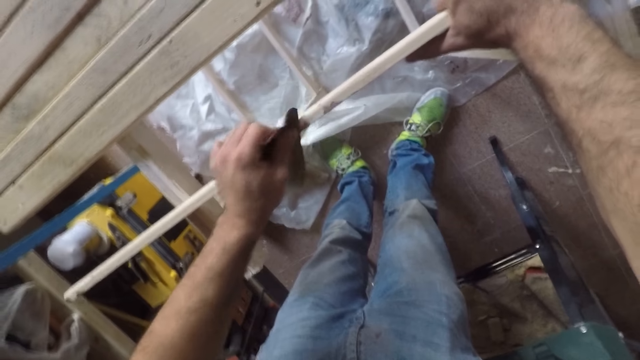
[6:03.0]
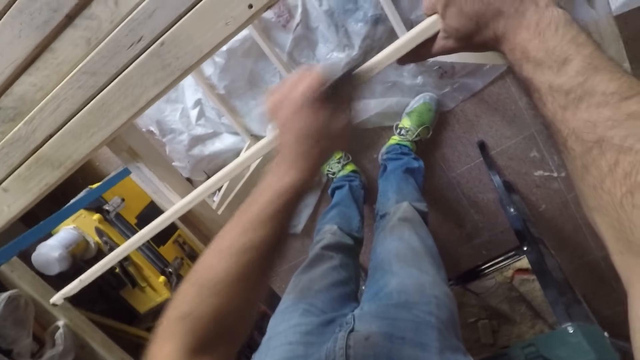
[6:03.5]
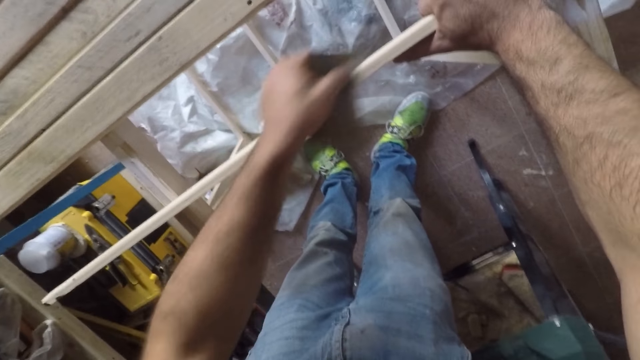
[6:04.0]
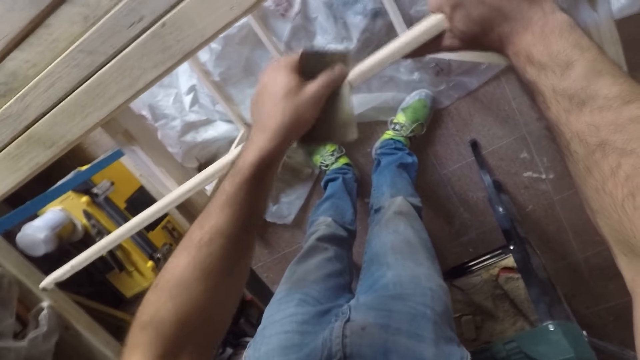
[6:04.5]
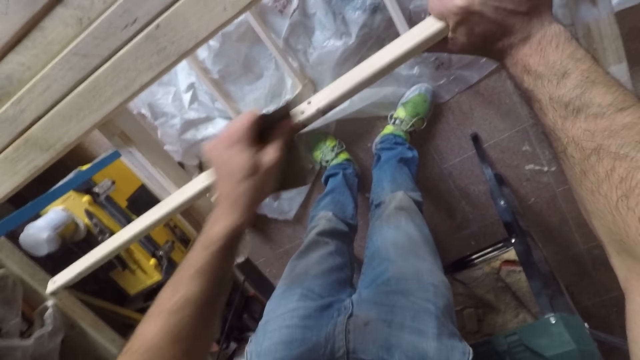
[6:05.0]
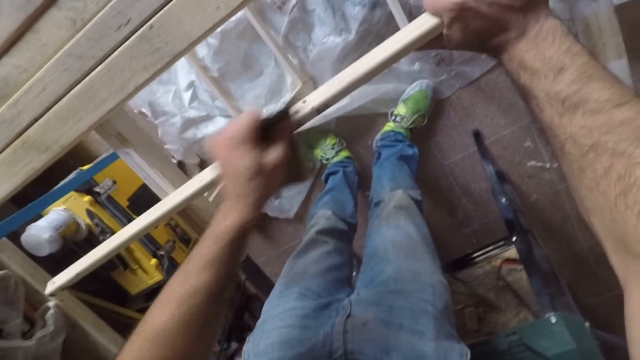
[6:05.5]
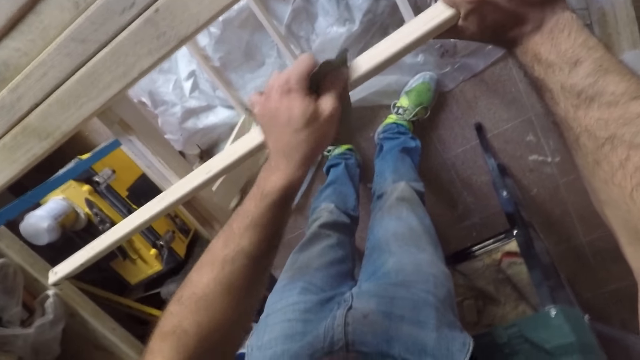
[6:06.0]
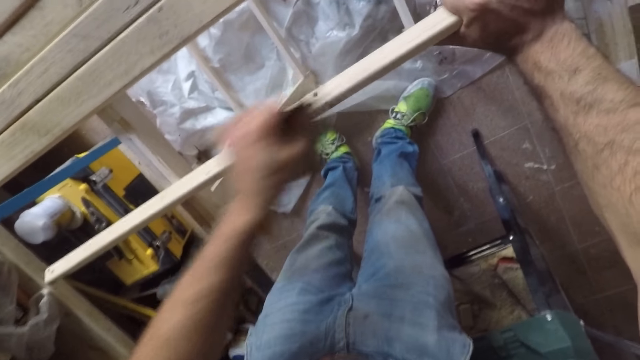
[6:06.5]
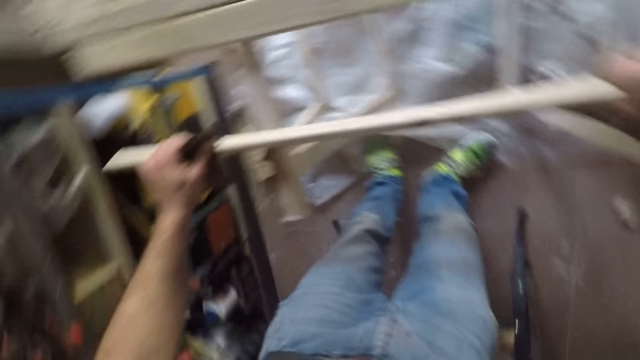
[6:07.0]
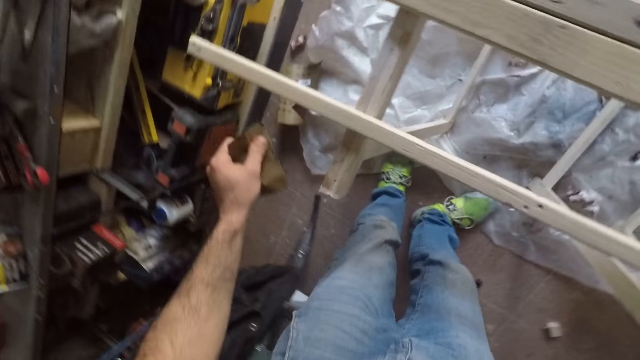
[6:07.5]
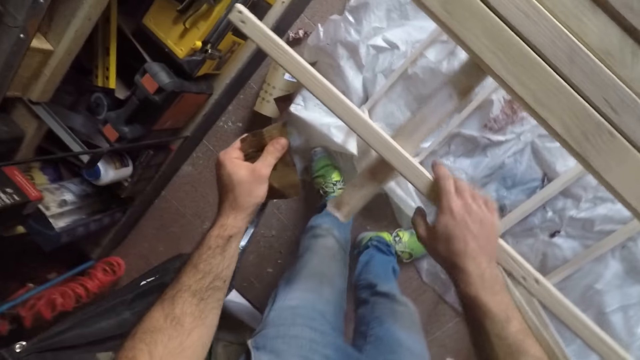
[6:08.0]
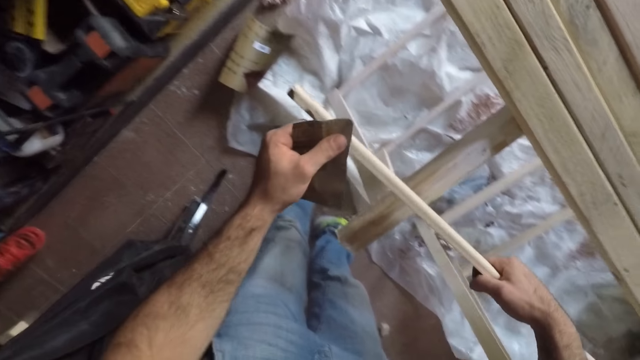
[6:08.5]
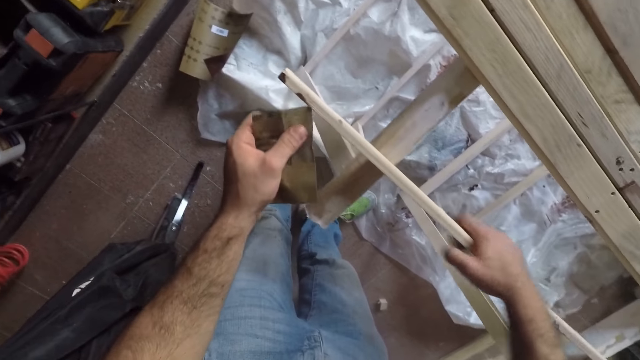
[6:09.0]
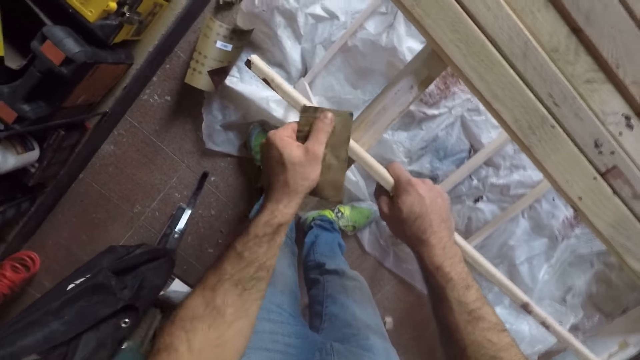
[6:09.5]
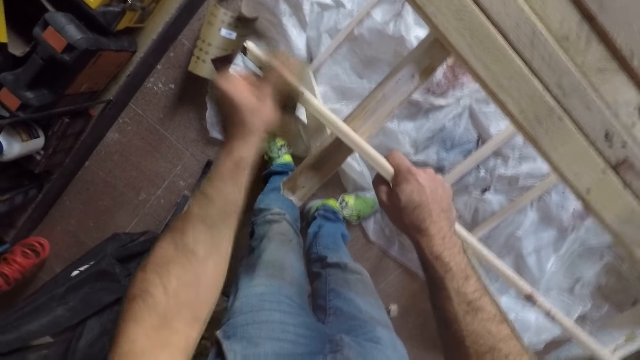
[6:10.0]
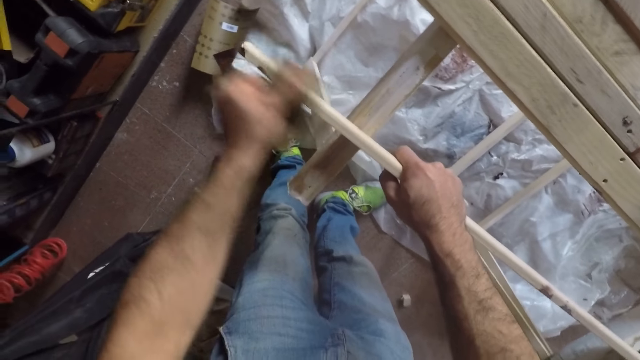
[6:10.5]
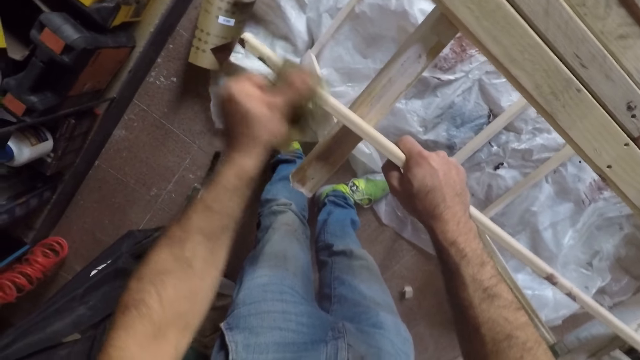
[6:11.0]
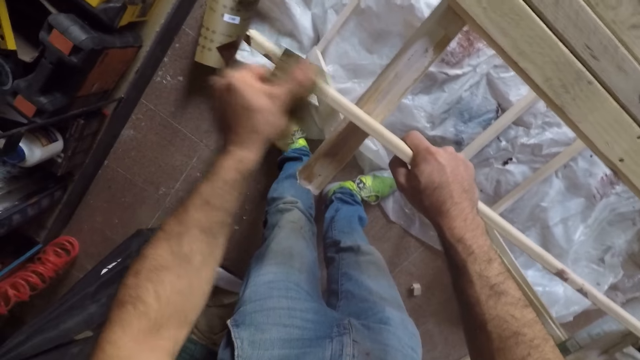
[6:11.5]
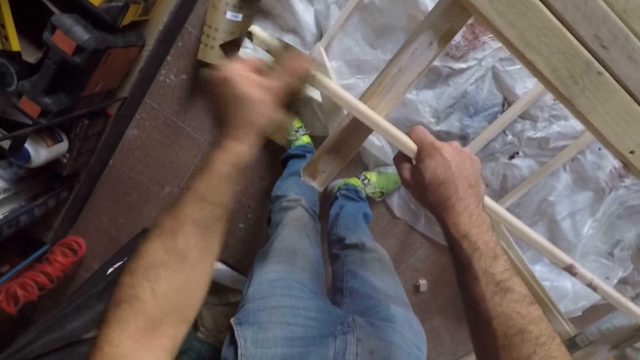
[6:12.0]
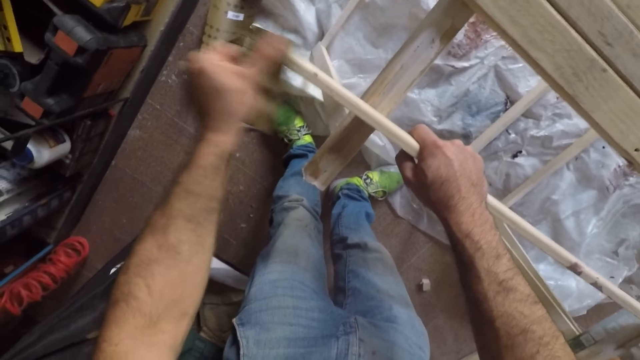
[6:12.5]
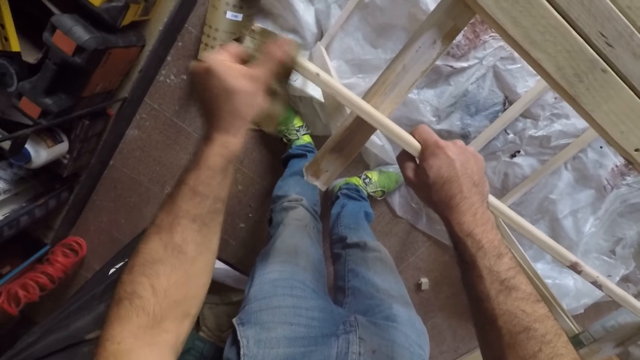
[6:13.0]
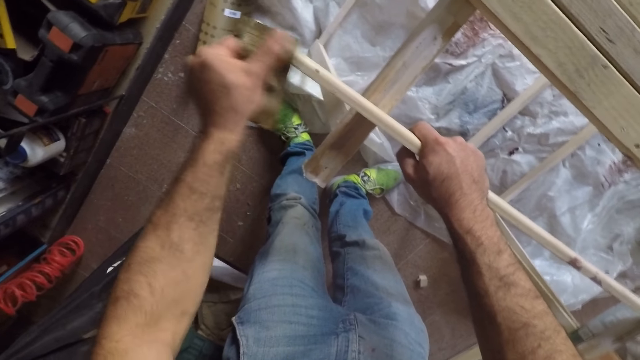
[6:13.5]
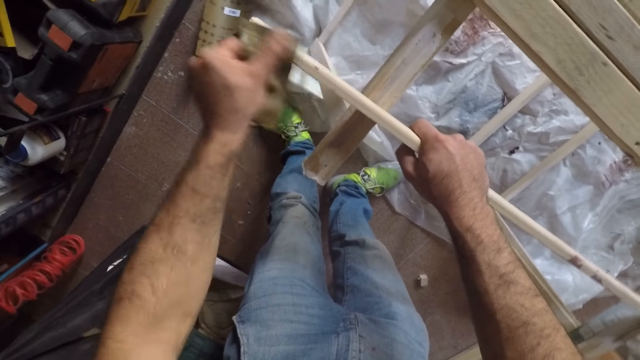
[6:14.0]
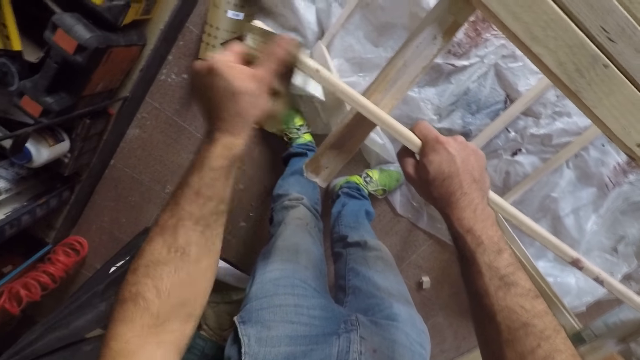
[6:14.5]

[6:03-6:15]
The camera wearer turns the long wooden stick to the front. He smoothens the wood with the sandpaper. He lets go of the wood. He turns the wood. He moves his hand towards the edge of the wood. He holds the wood with his hand. He turns the long wooden stick to the side. He moves the wood backwards. He moves his hand forward. He files the long wooden stick with the sandpaper.

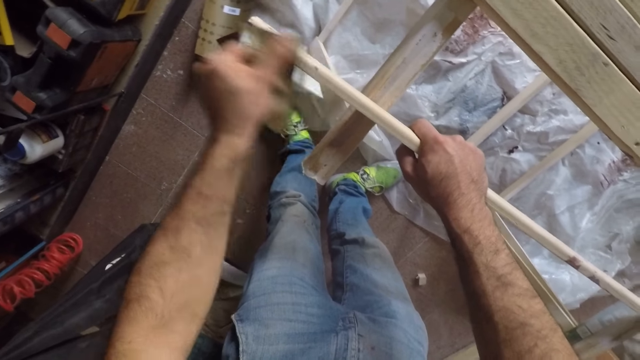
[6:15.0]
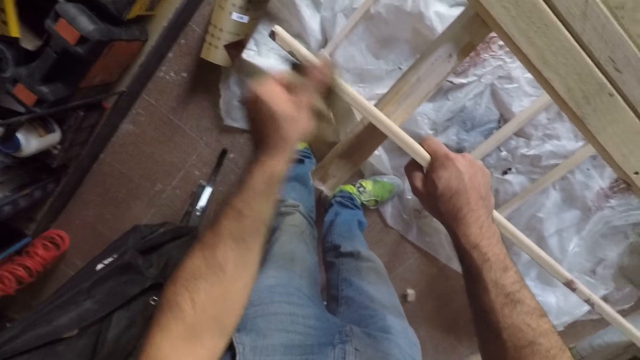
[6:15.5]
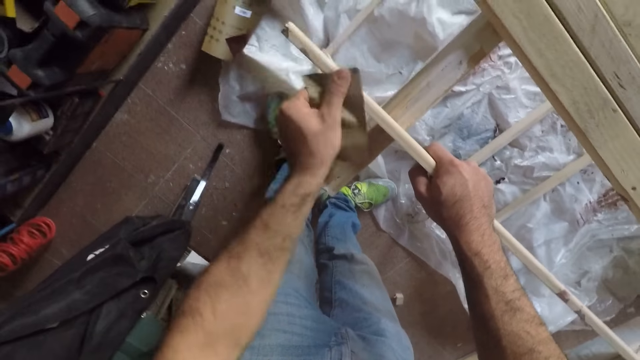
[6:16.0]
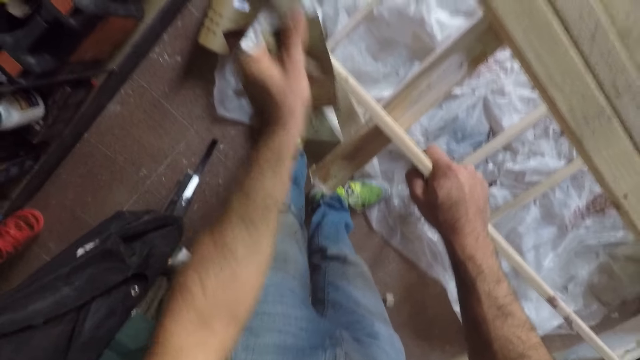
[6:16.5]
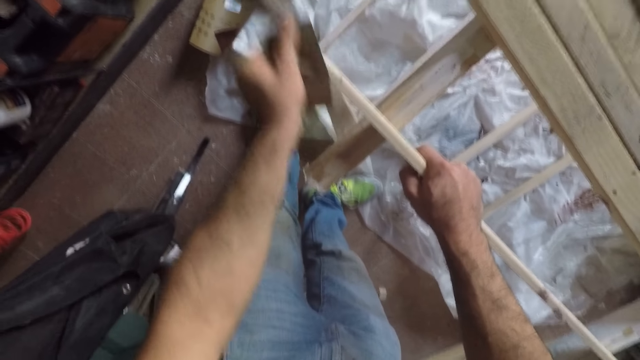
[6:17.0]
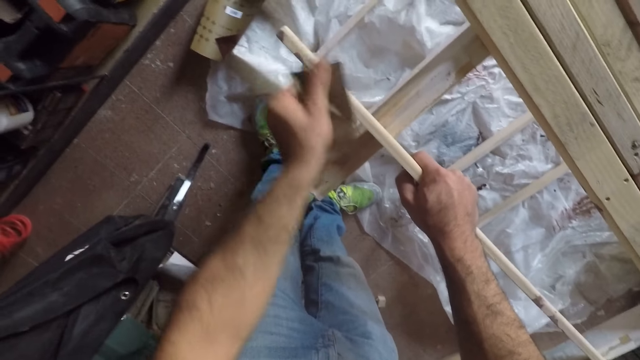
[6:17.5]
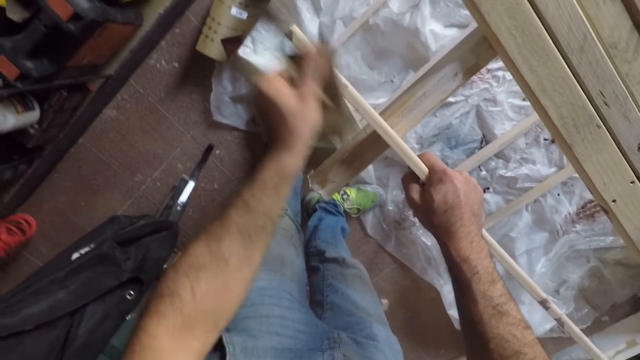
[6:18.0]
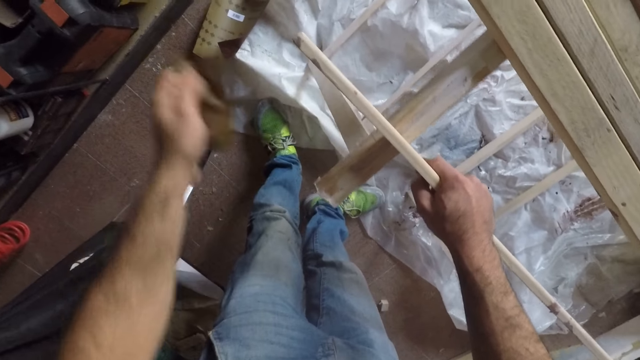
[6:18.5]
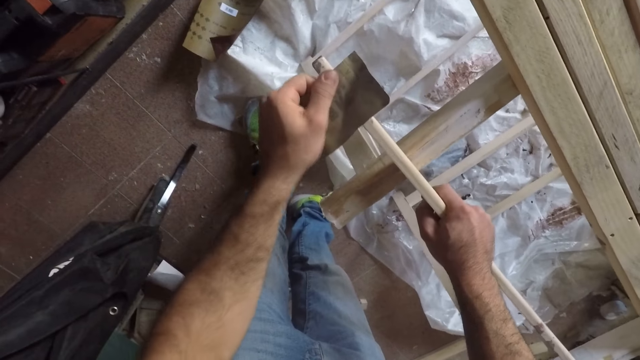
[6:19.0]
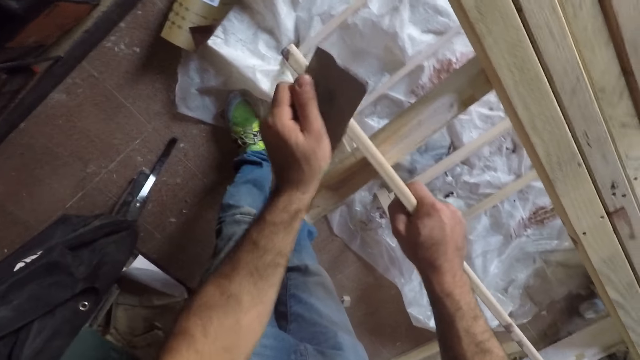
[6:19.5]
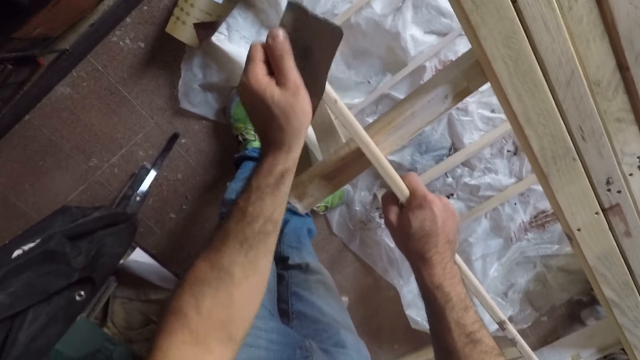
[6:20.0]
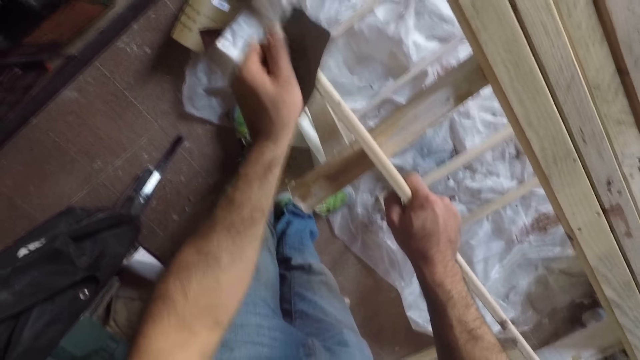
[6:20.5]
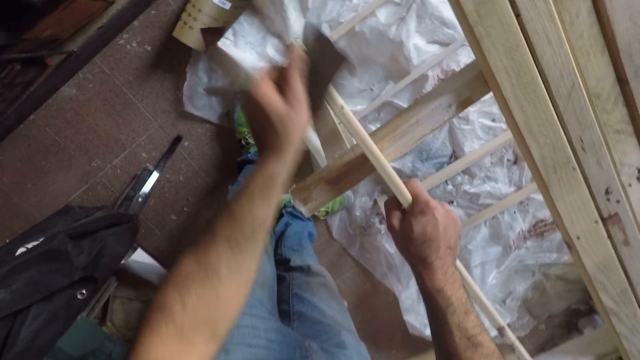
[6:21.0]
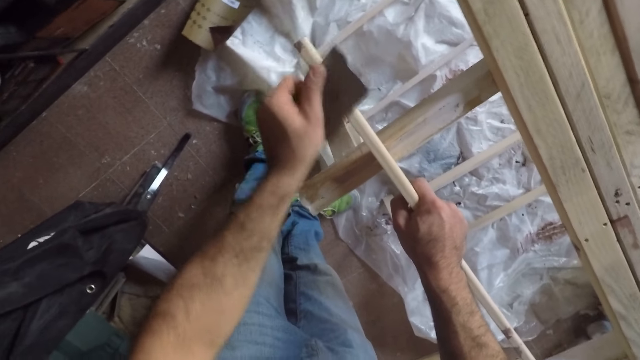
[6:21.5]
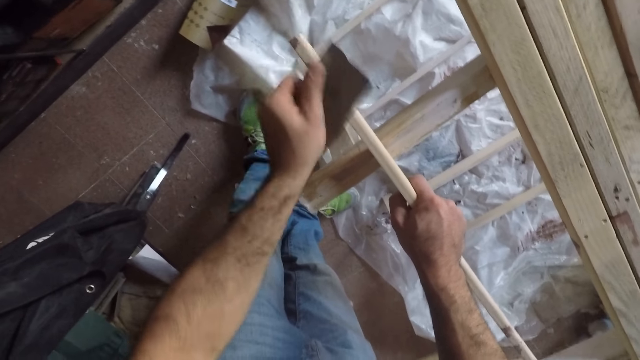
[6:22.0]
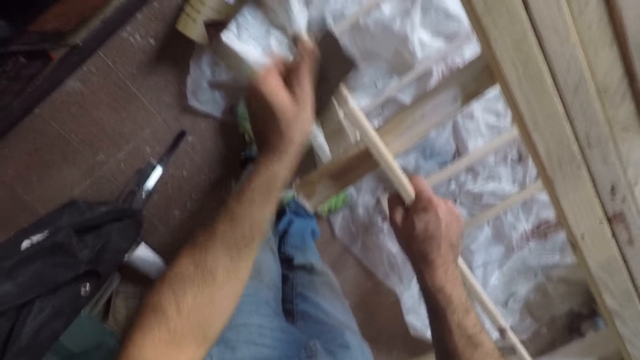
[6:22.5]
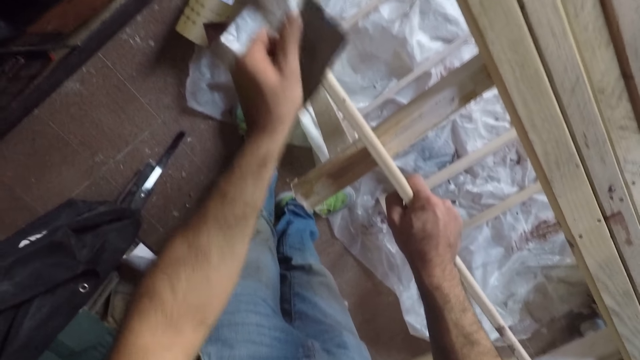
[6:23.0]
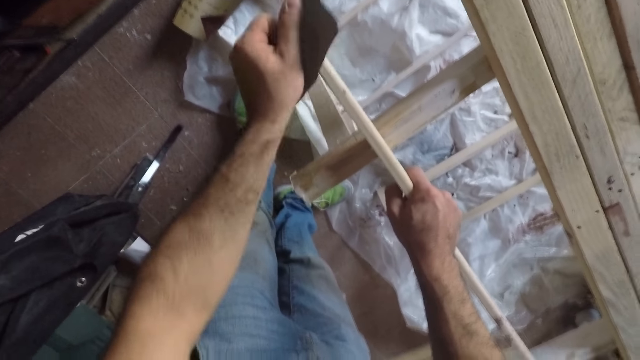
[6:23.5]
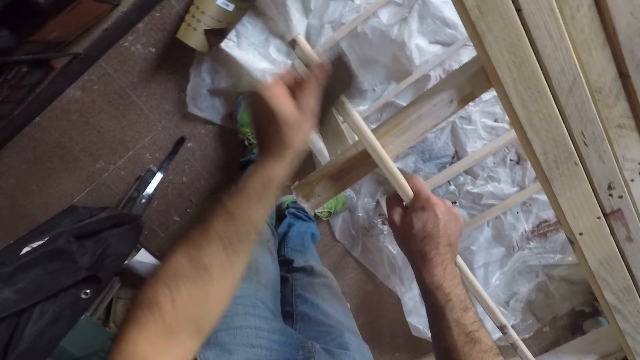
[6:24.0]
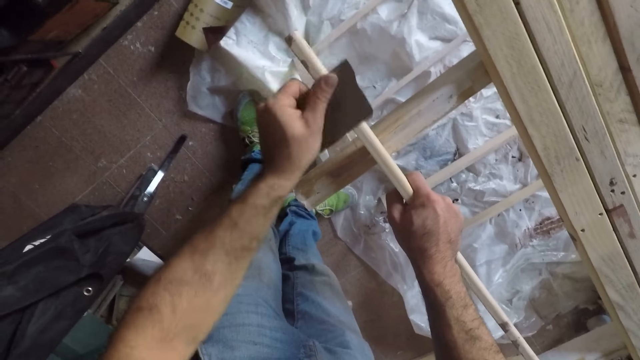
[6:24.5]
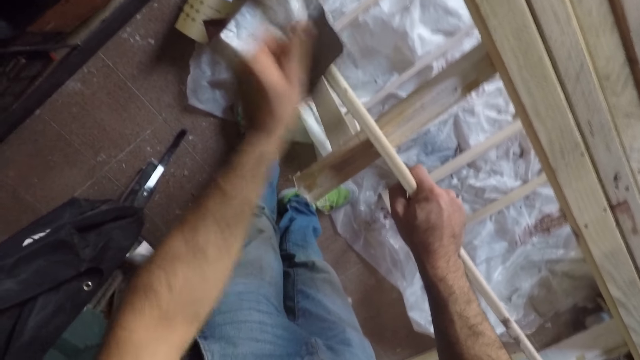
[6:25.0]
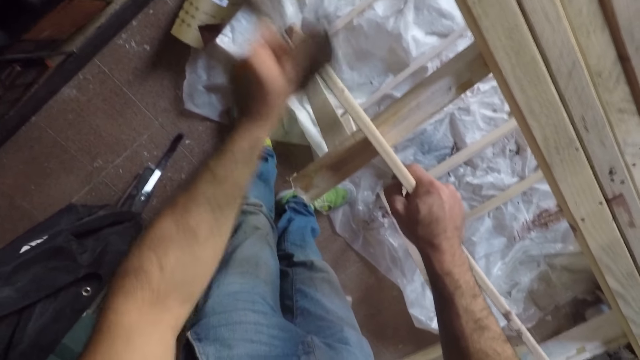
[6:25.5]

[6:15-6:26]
The camera wearer raises her hand. She places the sandpaper on the wood. She smoothens the wood.
